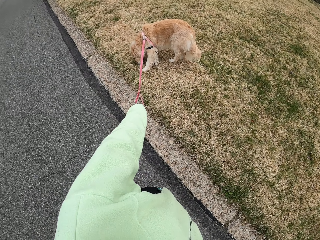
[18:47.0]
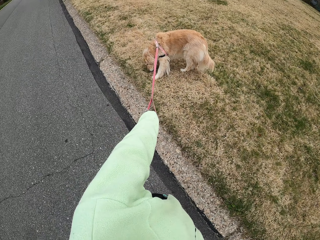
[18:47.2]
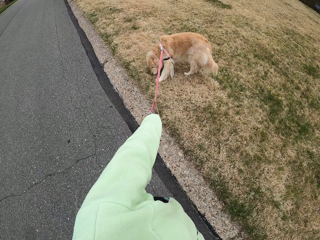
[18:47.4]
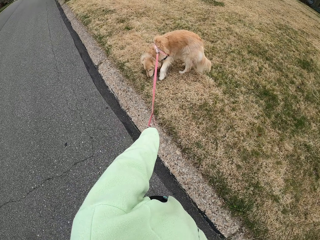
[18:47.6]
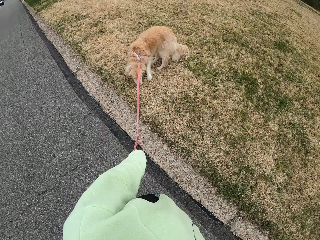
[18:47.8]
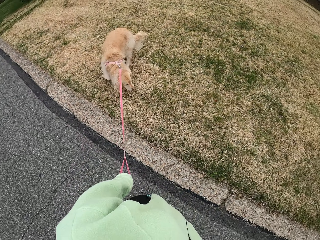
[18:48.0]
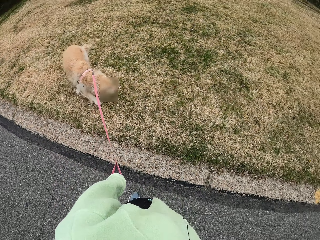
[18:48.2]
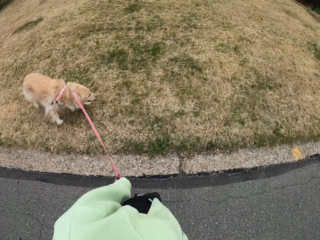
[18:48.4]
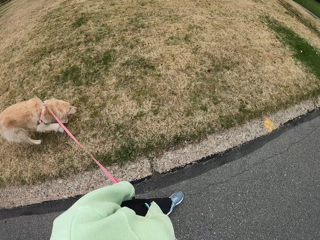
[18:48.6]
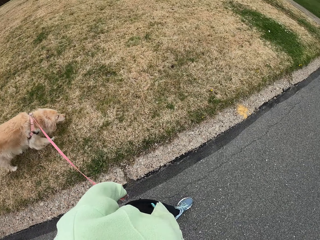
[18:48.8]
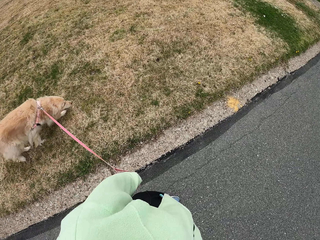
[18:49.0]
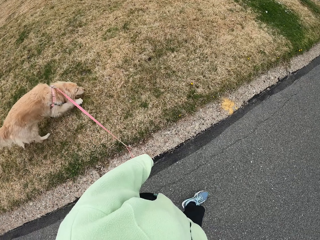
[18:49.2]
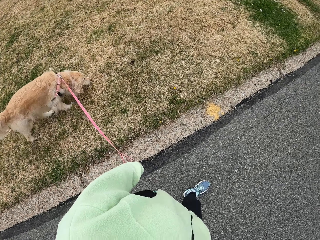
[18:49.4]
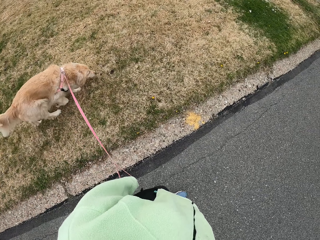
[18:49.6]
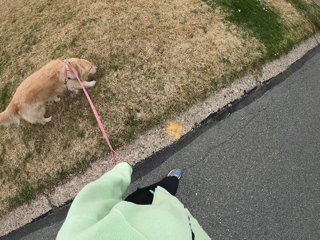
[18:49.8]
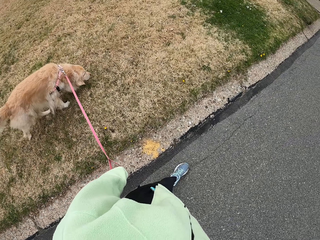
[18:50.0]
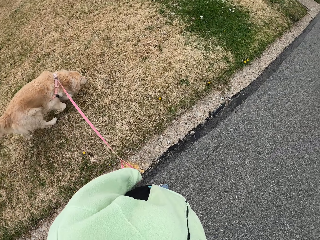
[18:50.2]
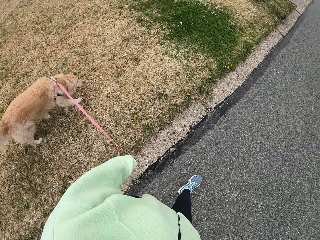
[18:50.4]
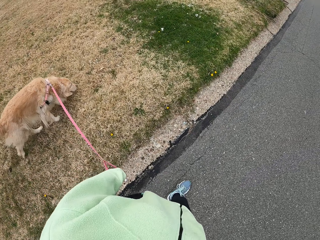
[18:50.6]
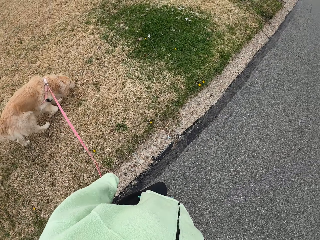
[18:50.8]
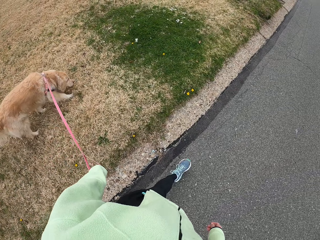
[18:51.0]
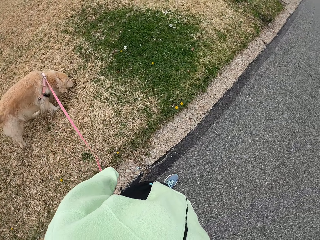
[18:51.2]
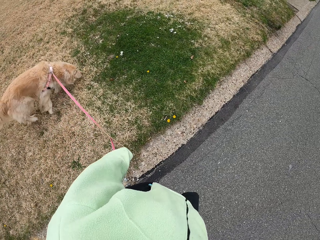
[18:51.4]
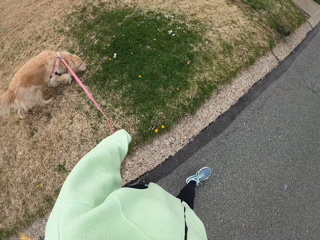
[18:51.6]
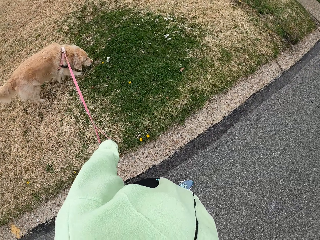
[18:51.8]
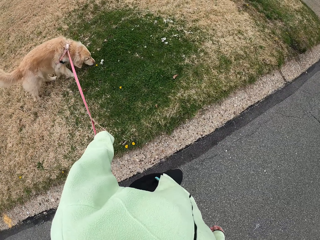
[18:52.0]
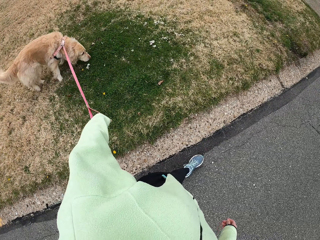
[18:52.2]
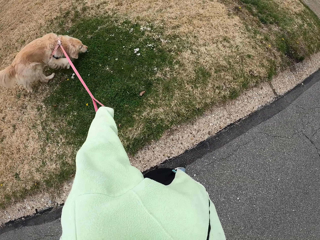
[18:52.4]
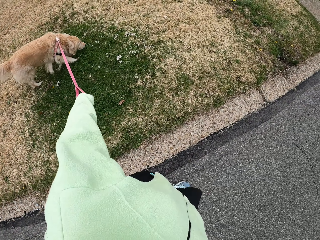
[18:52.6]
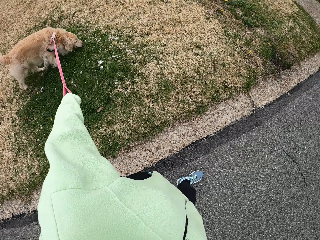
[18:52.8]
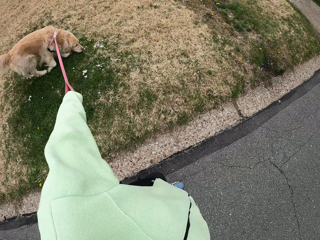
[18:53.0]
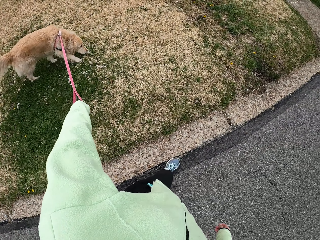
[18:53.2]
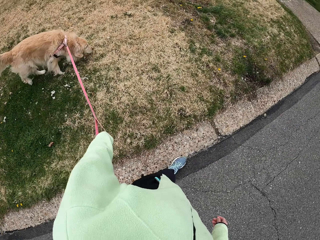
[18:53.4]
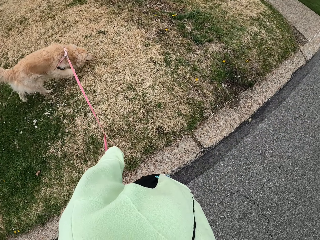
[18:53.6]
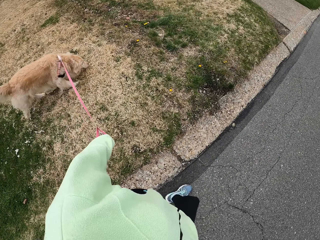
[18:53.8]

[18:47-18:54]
The camera wearer walks the dog on the road.

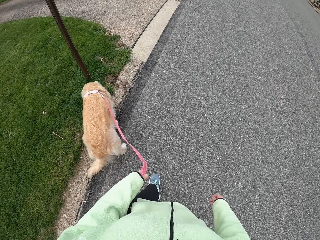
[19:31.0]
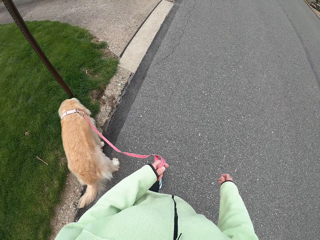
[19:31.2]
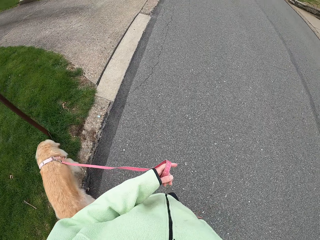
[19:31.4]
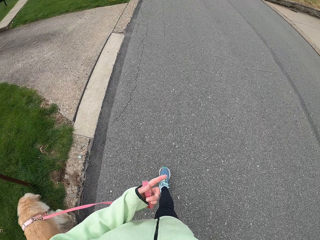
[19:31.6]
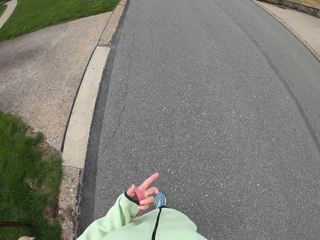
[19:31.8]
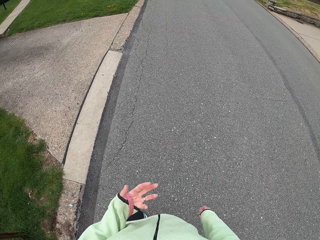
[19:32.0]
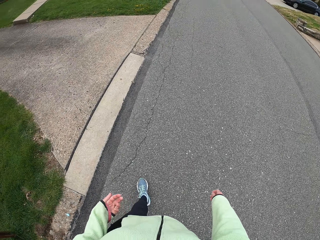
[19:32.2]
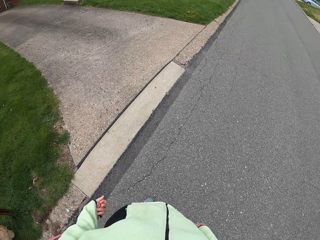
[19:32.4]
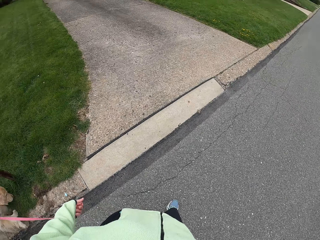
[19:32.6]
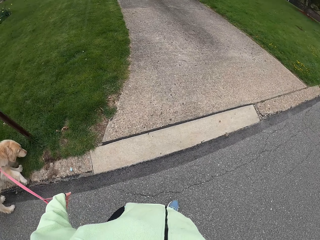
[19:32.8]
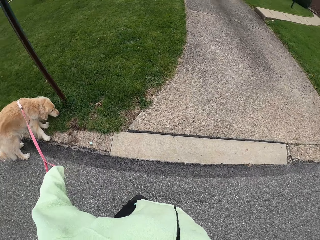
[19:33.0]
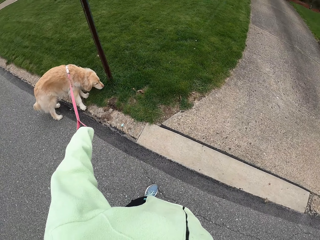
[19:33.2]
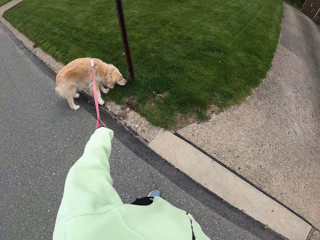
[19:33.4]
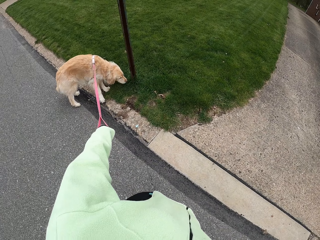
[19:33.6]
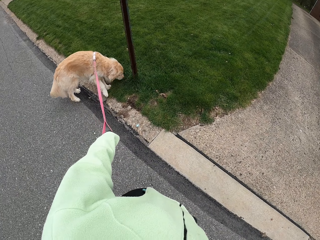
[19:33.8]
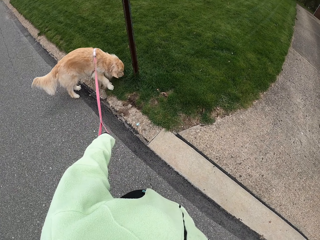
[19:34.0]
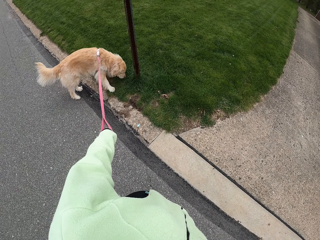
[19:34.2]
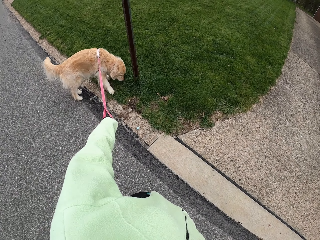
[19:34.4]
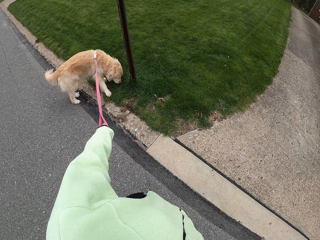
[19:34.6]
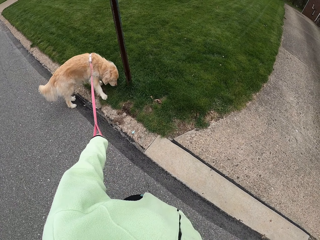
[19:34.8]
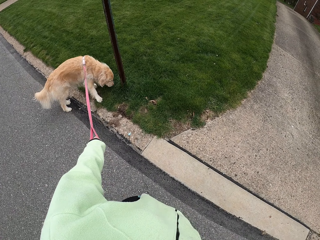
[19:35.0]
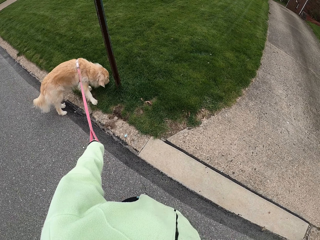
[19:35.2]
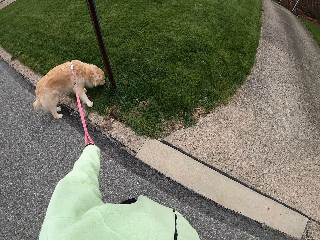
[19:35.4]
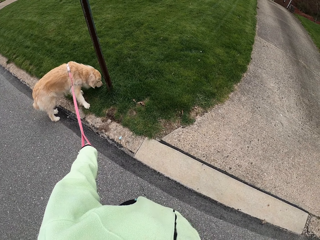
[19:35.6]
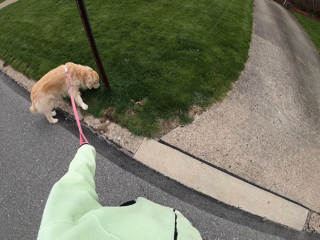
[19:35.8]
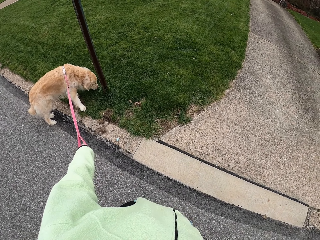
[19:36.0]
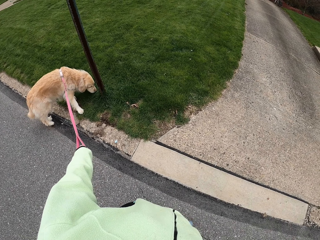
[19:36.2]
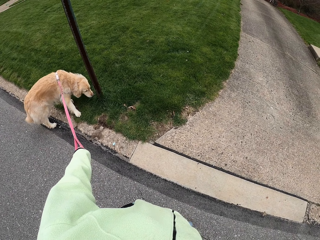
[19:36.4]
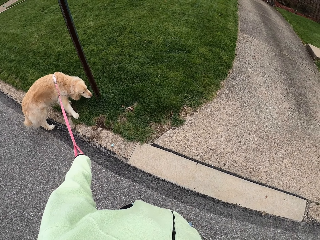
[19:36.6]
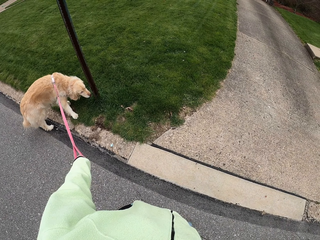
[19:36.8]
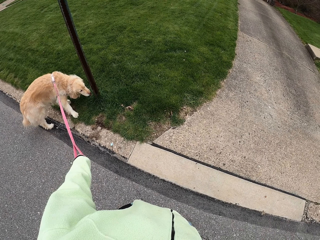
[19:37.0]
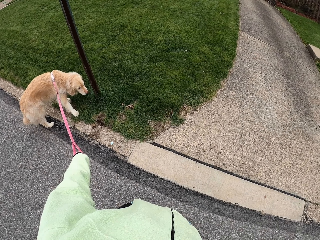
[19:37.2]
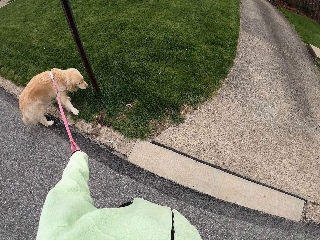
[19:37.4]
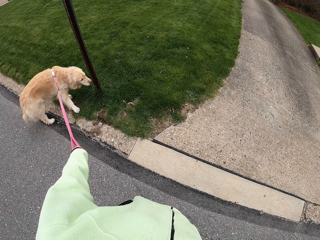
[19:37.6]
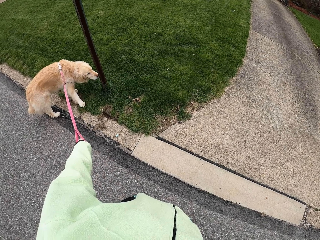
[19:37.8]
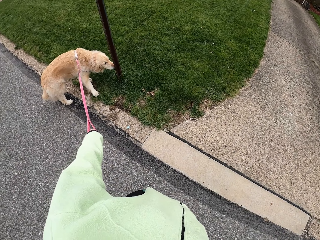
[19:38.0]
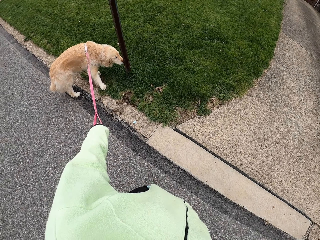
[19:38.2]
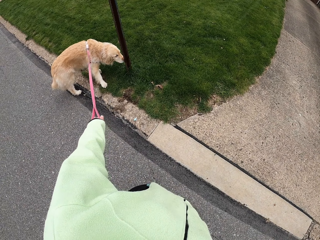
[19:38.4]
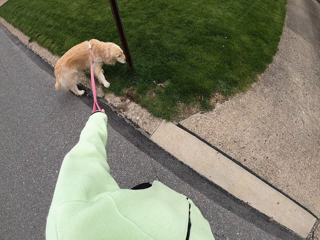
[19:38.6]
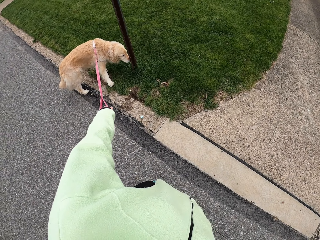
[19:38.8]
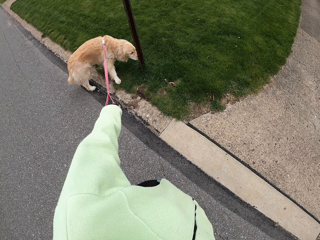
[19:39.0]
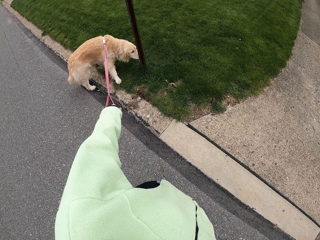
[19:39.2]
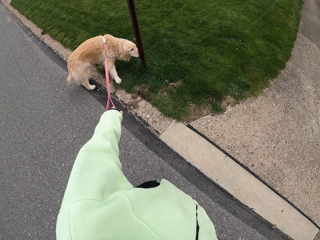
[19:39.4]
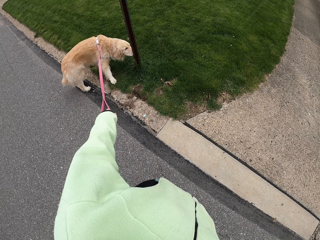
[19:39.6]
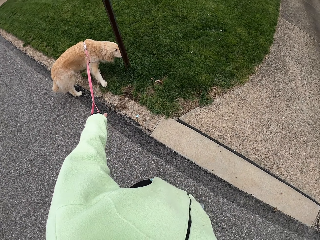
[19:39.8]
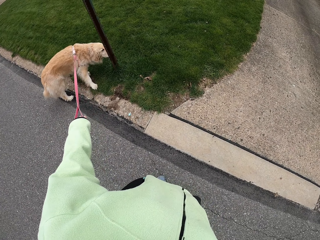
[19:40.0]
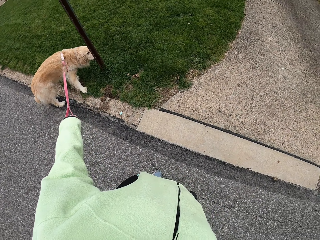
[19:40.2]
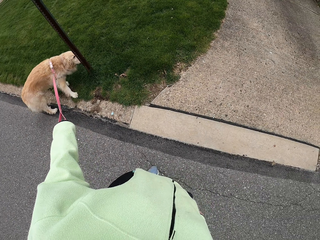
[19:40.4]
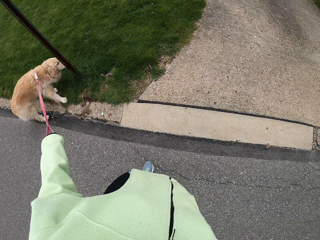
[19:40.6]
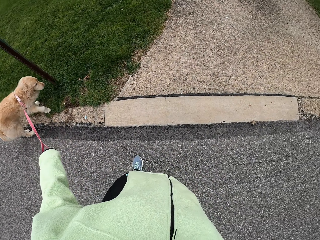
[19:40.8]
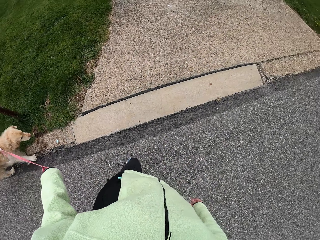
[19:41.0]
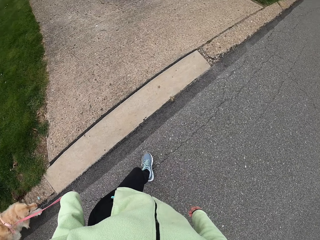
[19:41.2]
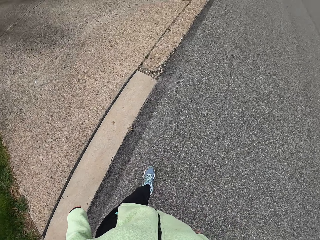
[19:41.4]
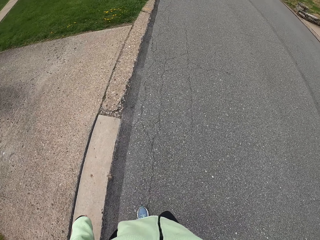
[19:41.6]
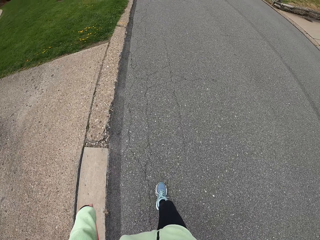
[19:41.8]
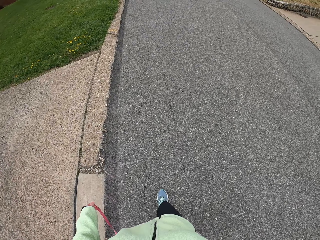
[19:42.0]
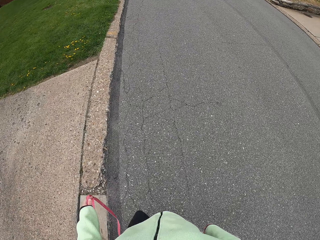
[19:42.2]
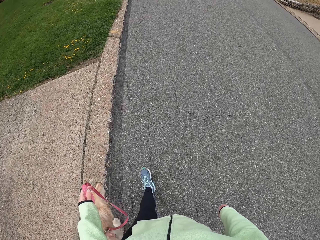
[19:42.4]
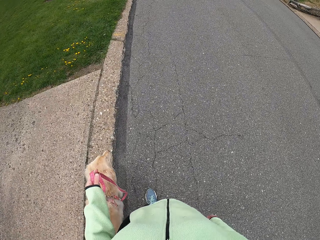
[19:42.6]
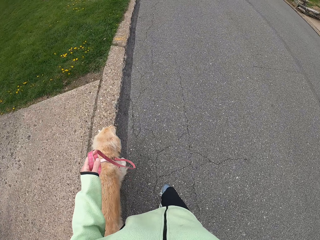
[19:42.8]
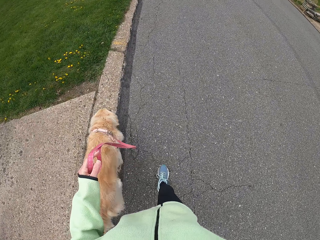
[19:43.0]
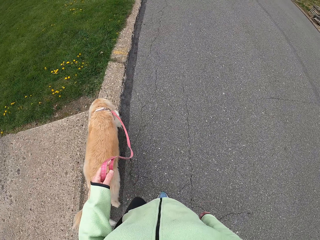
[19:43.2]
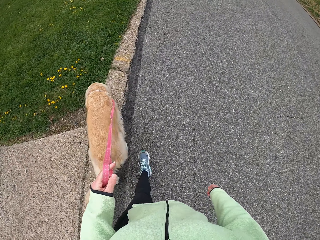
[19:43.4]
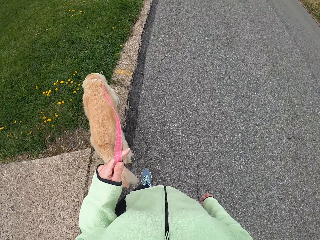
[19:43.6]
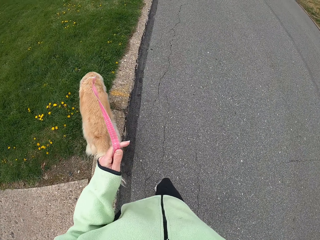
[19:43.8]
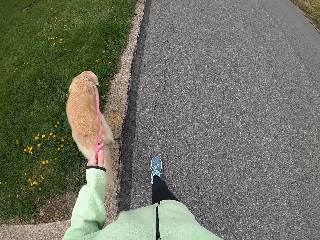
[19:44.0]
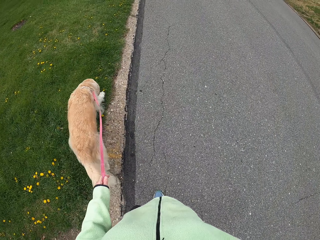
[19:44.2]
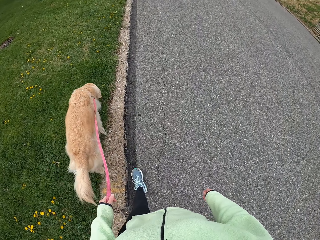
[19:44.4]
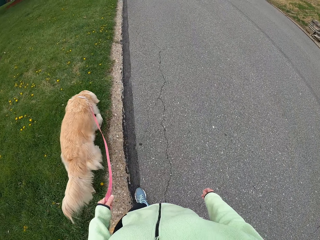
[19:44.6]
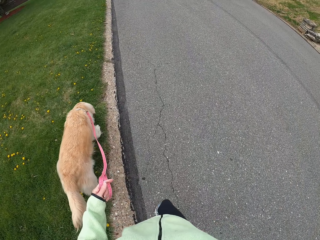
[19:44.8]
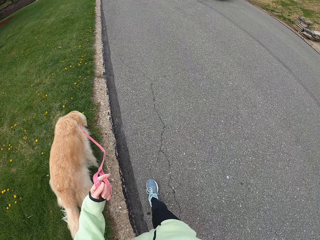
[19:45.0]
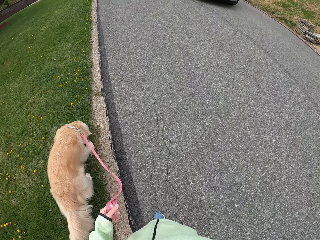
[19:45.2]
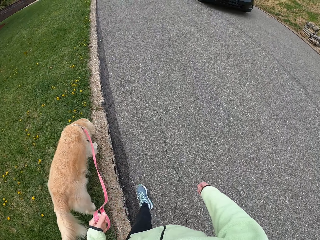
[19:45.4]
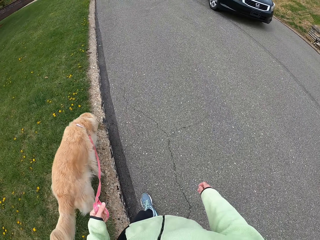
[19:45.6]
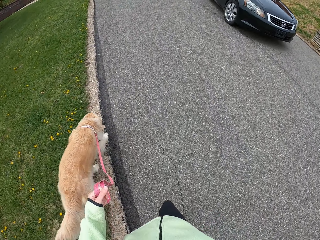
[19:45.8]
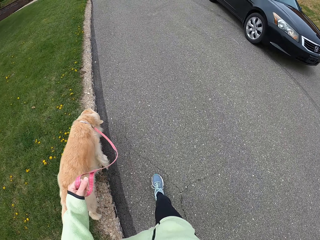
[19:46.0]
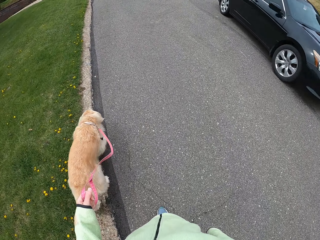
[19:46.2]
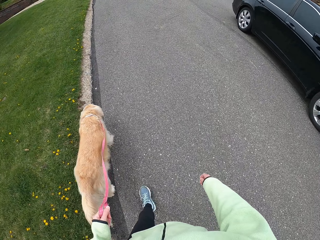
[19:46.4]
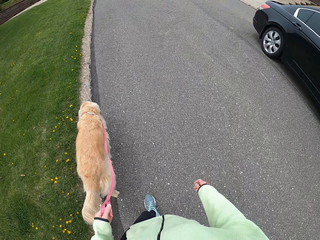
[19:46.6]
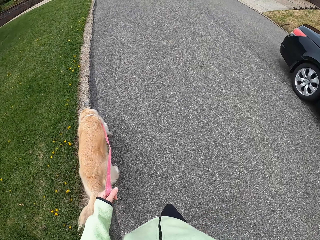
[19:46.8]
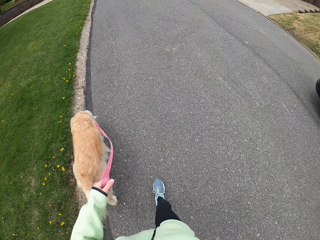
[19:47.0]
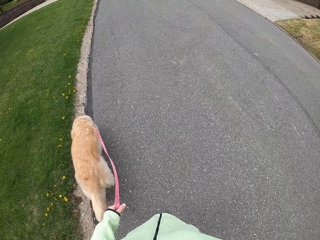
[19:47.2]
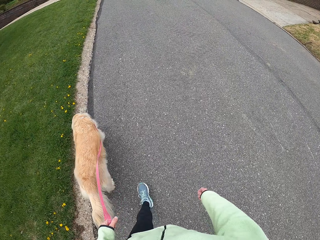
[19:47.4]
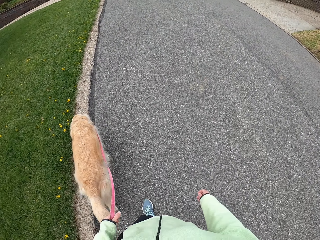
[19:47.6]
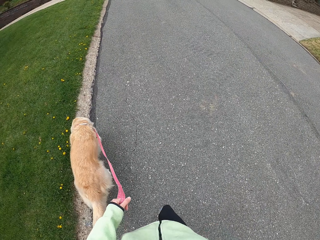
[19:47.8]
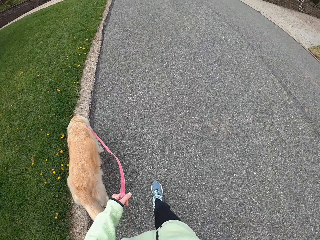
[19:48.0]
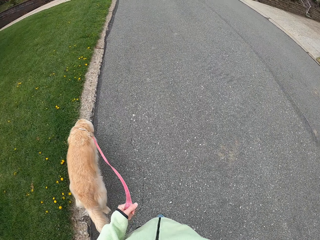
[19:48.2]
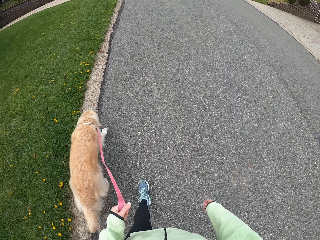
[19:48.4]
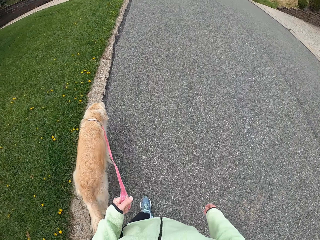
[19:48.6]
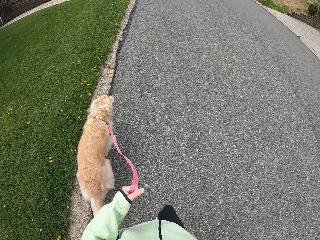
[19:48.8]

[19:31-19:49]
The camera wearer stops so as the dog sniffs. They walk the dog on the road.
